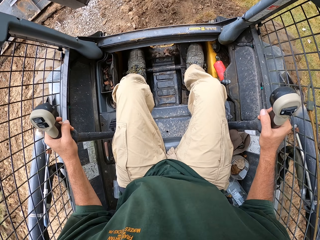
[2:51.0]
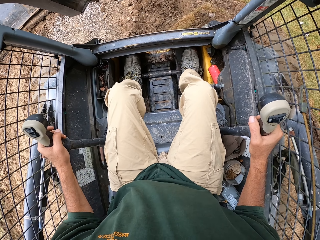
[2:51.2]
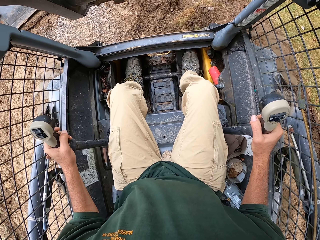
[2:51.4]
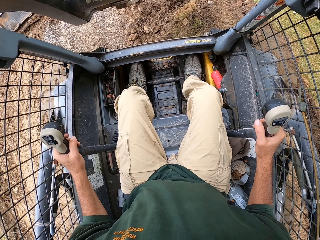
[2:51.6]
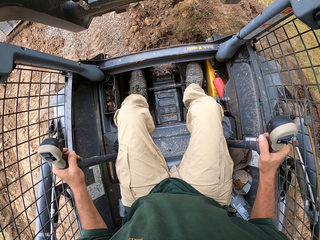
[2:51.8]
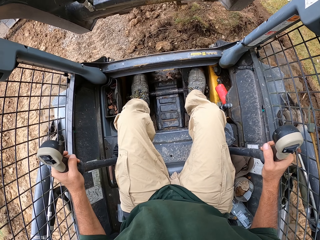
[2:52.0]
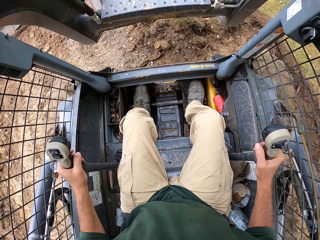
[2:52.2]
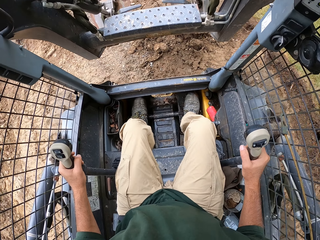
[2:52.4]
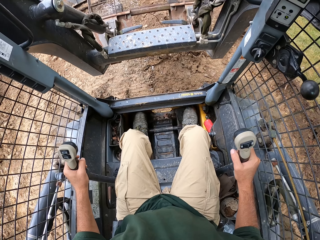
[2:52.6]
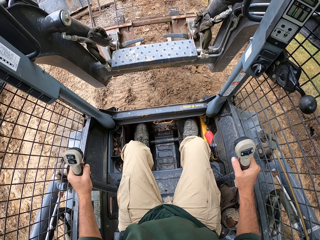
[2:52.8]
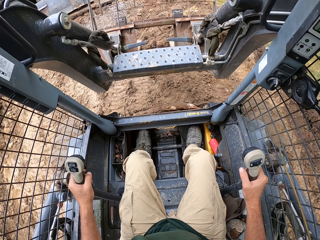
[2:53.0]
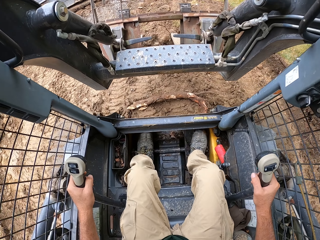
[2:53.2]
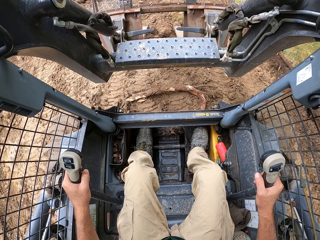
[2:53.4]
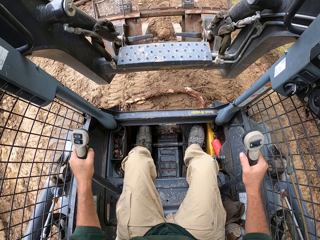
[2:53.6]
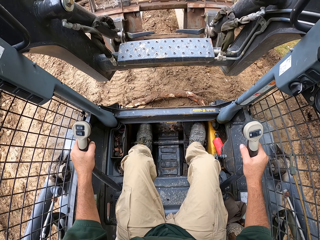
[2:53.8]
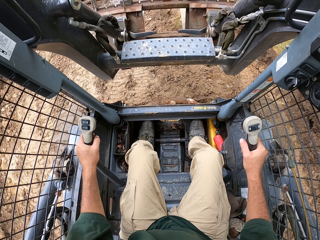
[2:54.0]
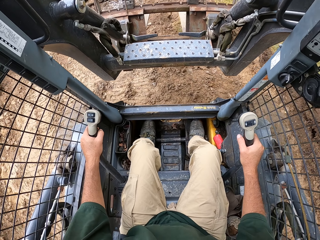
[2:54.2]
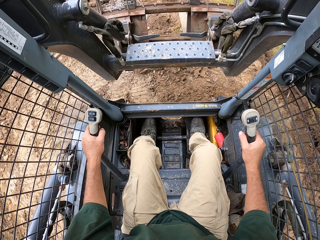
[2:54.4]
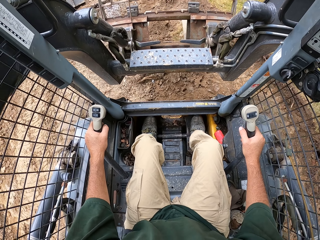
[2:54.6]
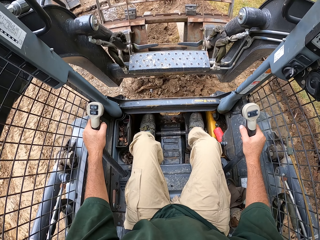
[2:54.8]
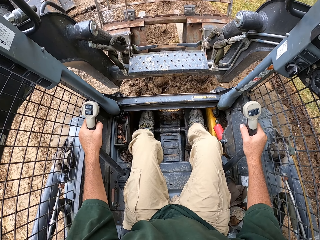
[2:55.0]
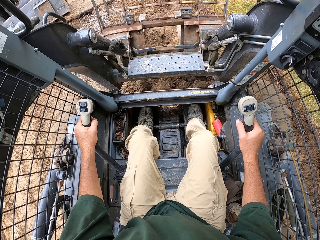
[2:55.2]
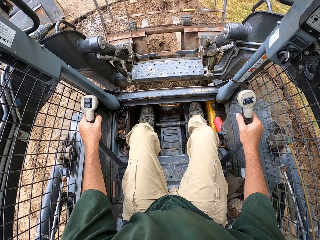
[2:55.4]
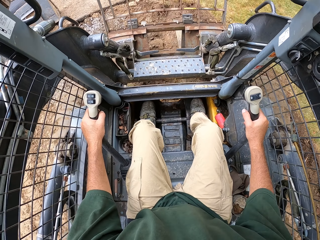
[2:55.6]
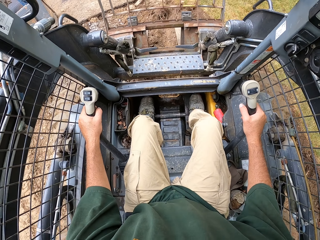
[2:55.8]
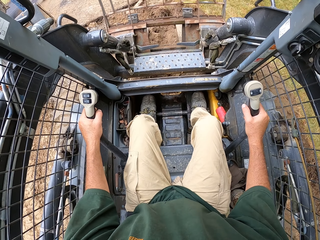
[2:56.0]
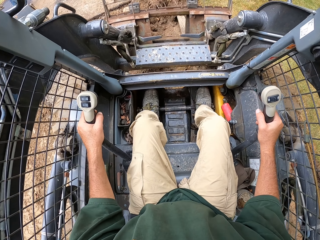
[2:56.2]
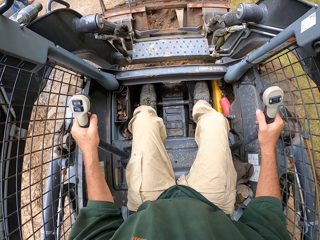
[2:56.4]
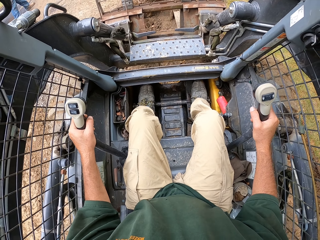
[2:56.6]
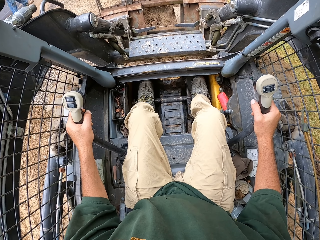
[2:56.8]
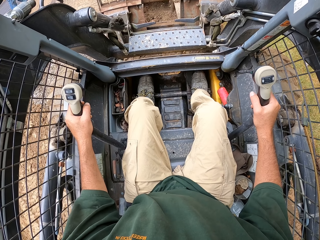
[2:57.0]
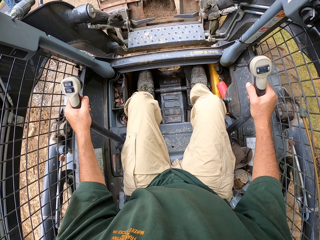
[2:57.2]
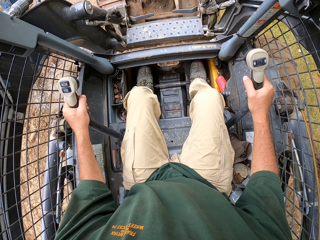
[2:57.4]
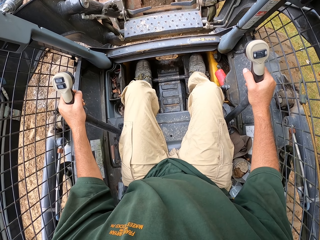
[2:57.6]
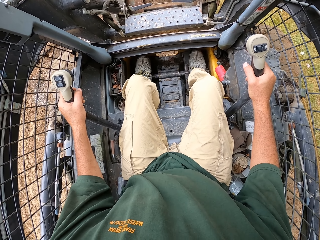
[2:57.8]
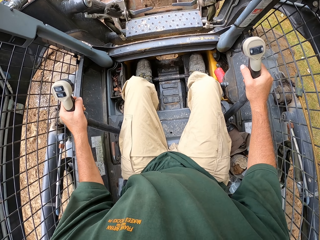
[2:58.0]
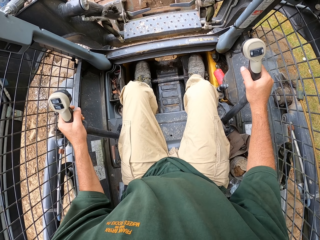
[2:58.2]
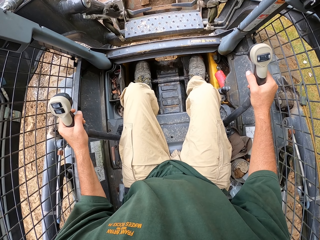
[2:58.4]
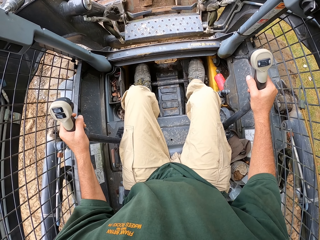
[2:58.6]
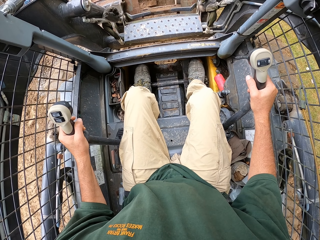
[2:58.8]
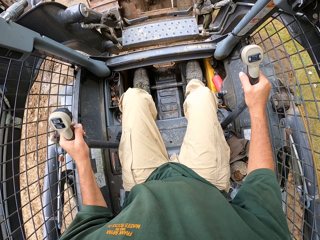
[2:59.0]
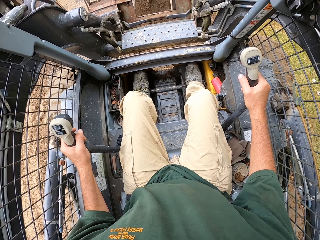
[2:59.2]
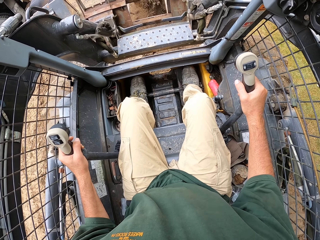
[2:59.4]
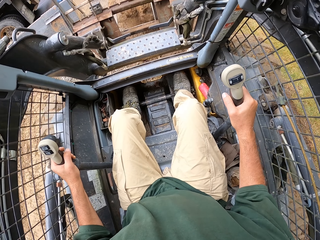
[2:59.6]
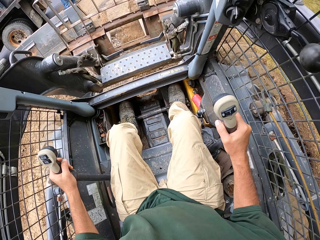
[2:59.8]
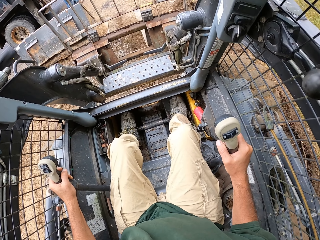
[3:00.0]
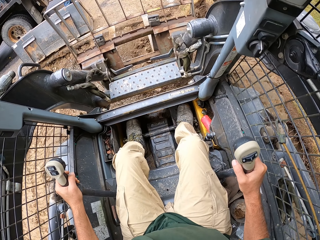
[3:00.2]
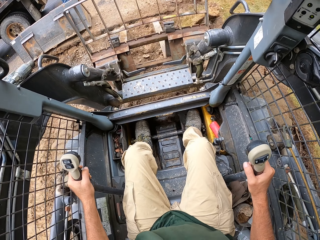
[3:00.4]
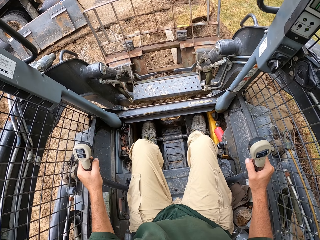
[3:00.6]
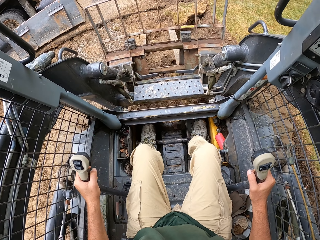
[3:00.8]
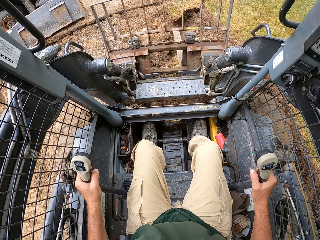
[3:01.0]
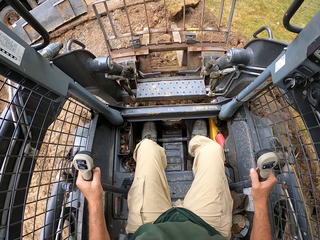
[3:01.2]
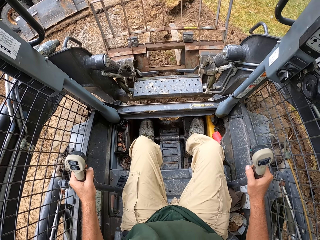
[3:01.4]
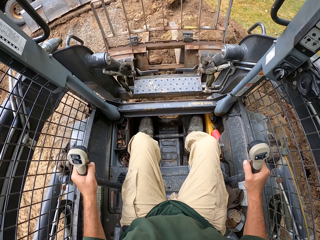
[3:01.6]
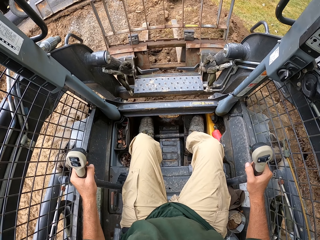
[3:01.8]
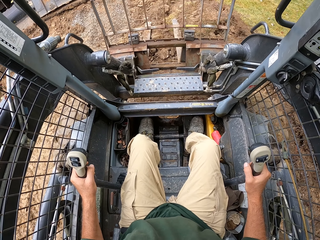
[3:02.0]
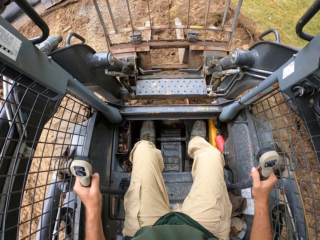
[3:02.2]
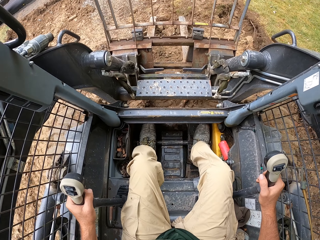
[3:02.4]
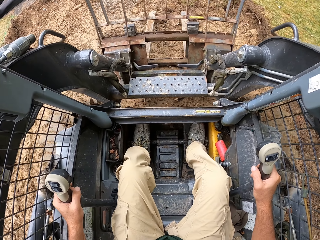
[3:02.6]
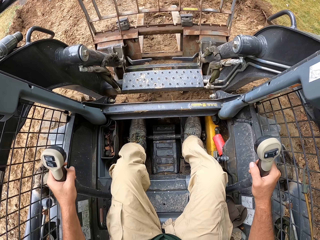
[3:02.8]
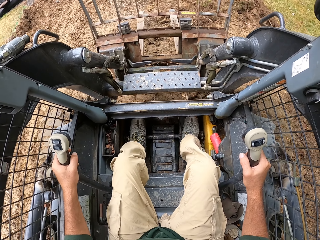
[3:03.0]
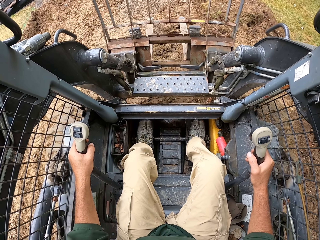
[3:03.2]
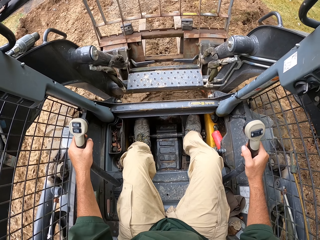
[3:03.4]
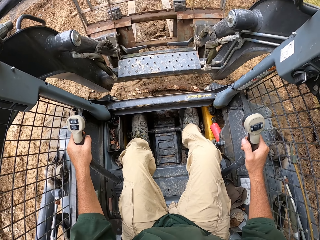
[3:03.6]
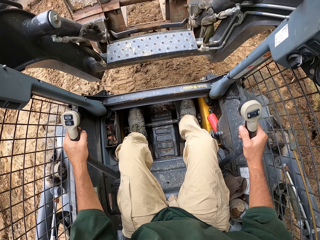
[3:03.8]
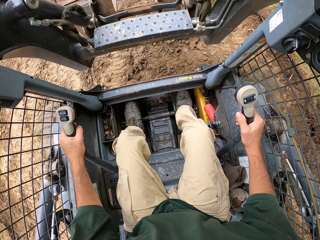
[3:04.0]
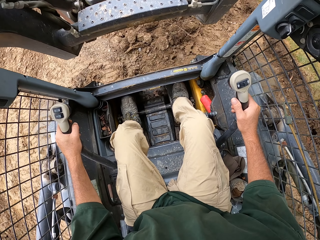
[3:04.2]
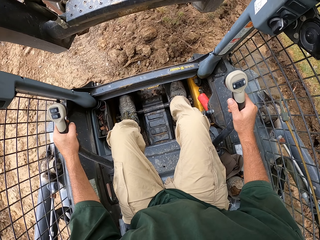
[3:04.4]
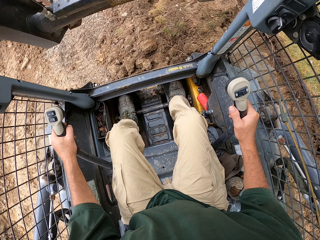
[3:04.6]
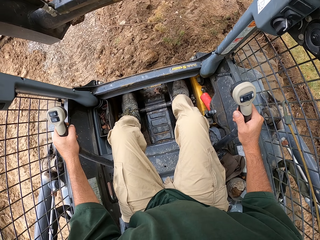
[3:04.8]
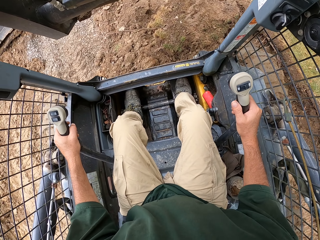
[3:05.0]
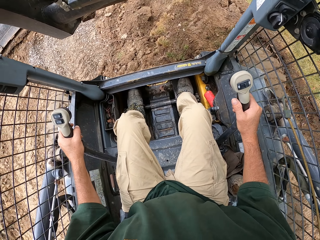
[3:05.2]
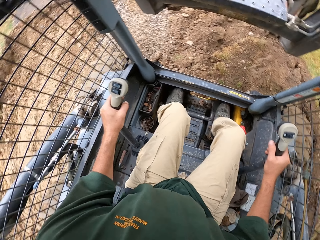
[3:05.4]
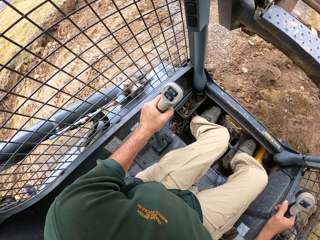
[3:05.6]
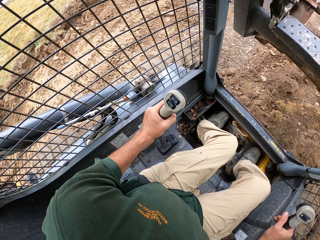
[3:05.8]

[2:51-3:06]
The camera wearer reverses a forklift. They drive the forklift. They scoop soil. They reverse the forklift.

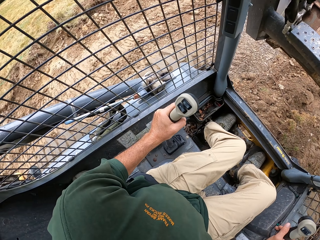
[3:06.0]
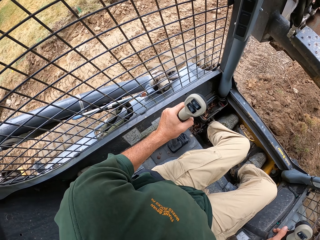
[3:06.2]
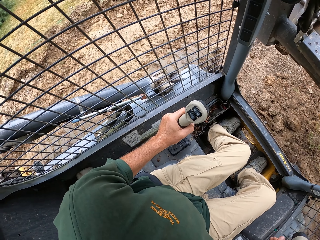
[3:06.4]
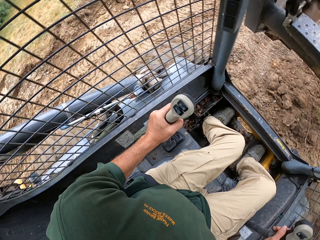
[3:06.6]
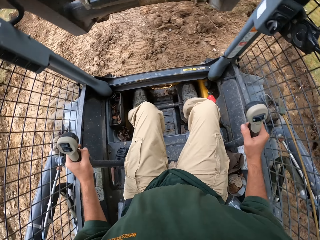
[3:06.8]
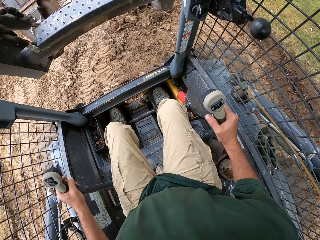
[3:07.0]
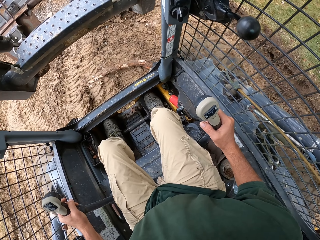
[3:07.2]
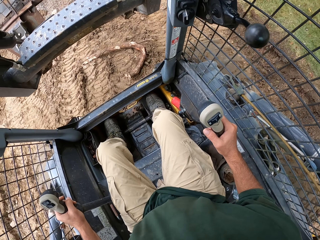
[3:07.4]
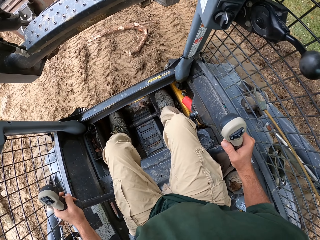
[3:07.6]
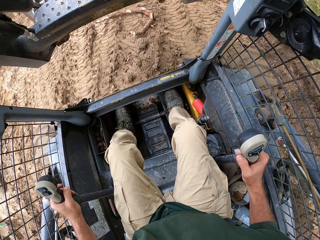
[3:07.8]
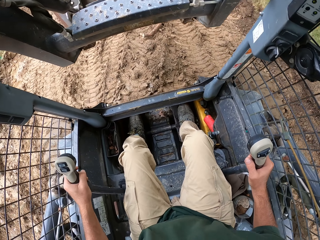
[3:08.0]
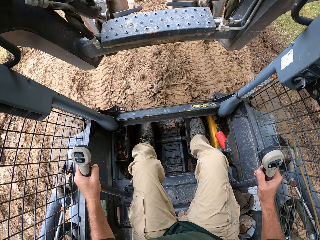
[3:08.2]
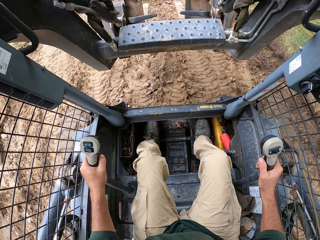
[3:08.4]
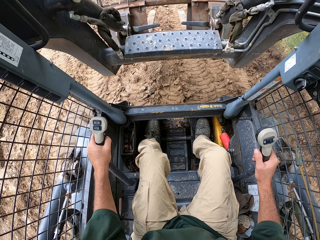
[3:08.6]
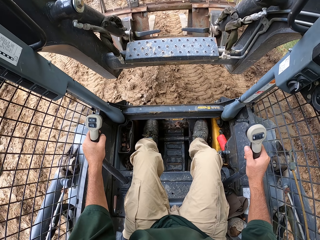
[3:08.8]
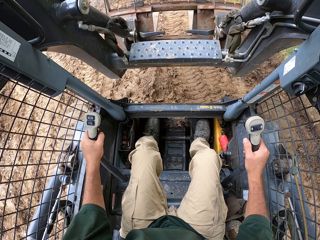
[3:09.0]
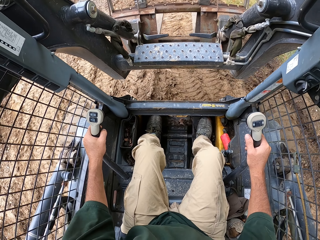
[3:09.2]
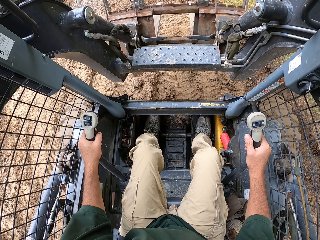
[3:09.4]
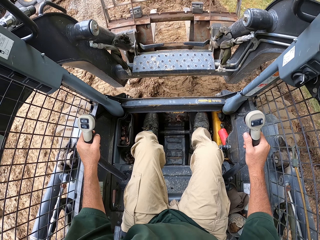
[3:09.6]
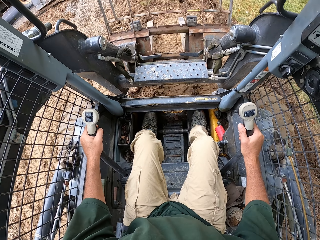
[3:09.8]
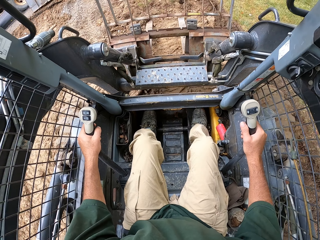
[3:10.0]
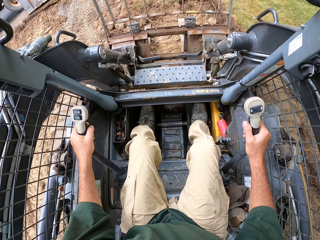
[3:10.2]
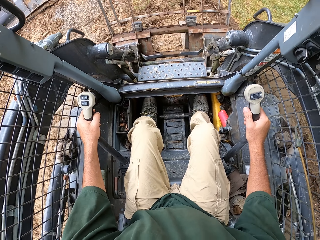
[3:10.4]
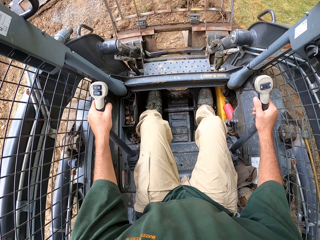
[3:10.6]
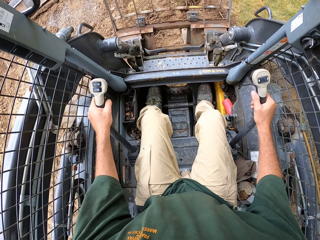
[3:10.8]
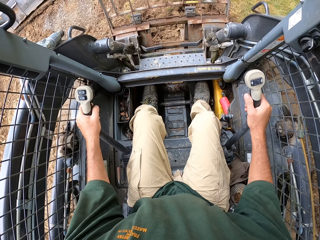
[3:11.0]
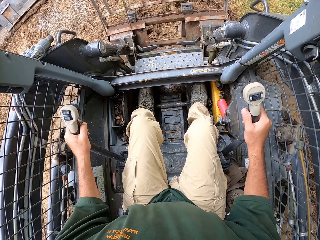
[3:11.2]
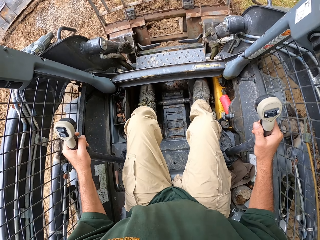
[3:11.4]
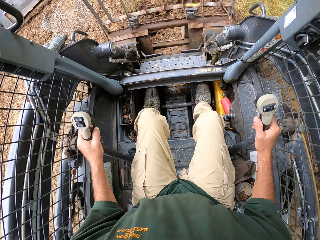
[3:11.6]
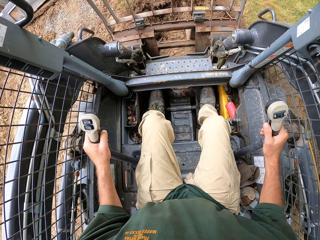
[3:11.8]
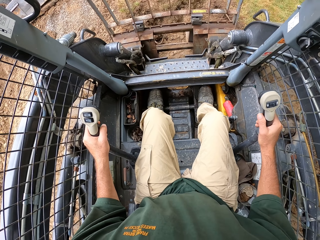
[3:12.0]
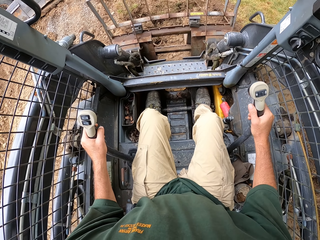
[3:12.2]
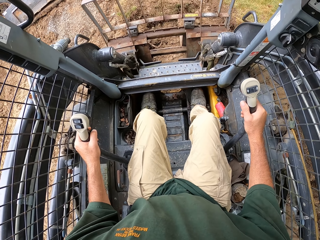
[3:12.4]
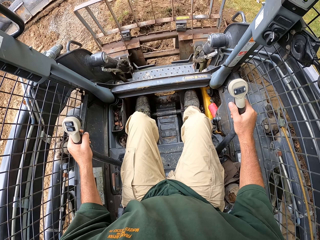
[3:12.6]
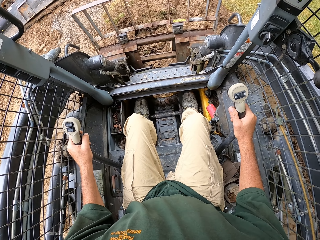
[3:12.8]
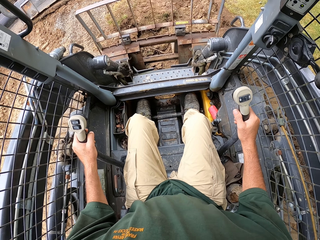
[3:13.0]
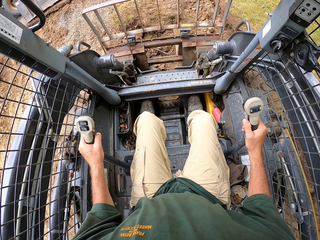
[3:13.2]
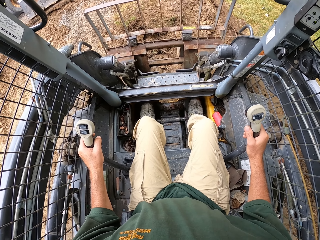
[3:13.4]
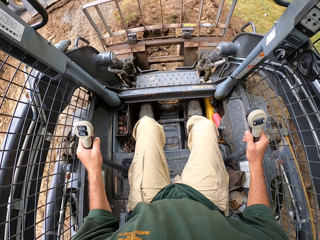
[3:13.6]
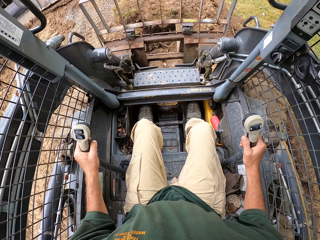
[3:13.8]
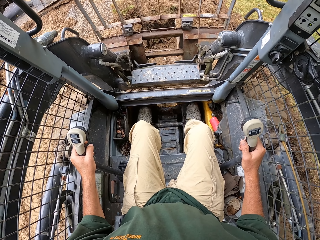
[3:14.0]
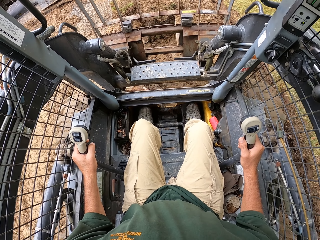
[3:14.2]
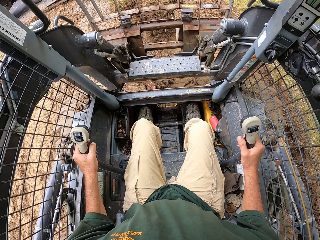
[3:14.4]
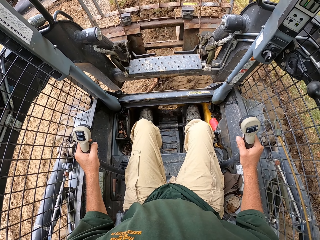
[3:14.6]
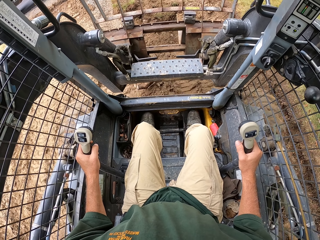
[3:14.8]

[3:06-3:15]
The camera wearer scoops soil.
